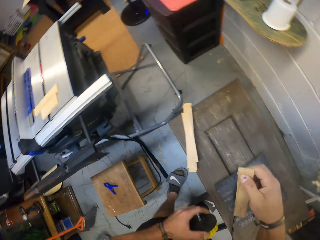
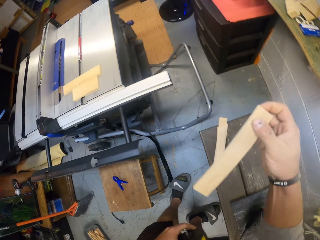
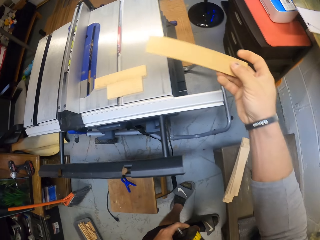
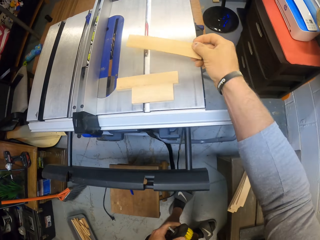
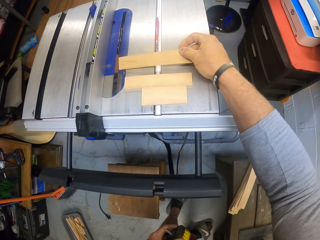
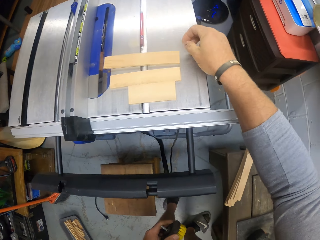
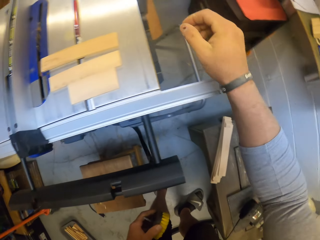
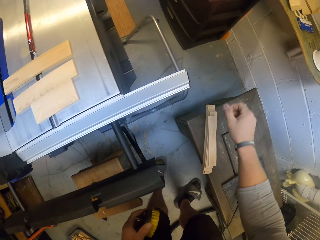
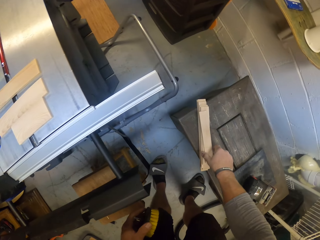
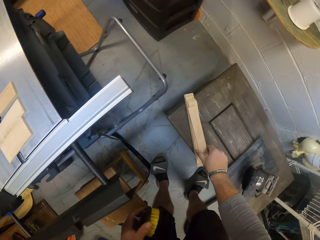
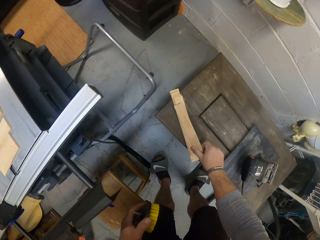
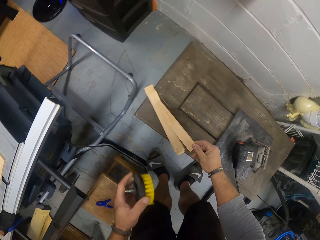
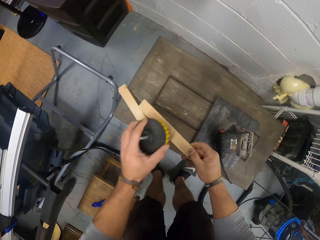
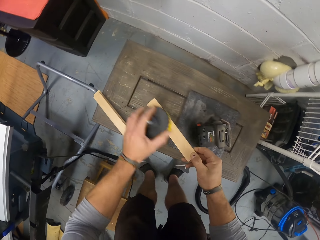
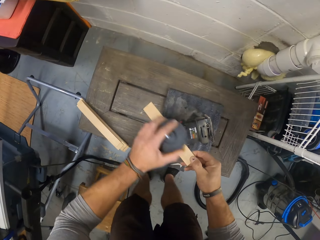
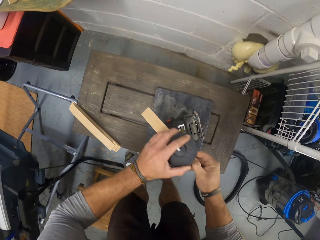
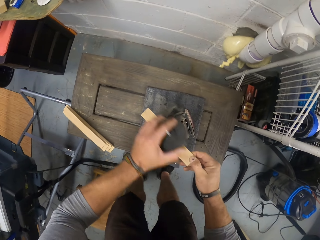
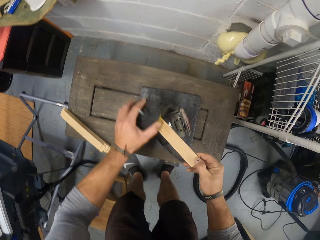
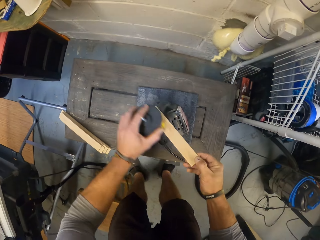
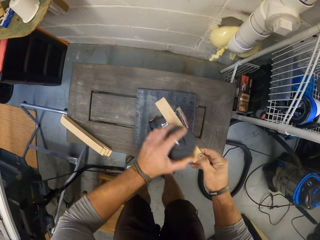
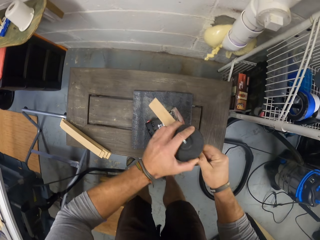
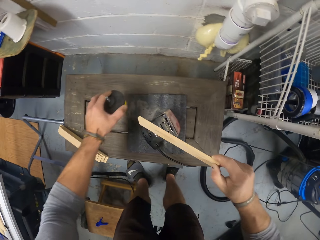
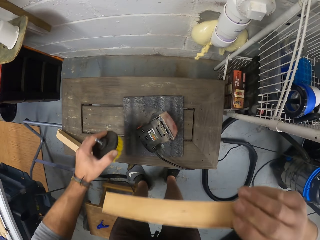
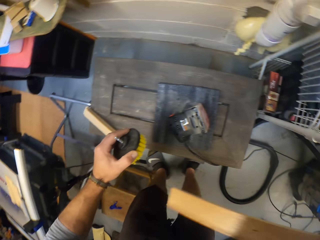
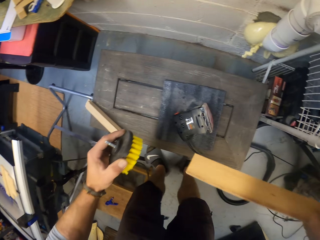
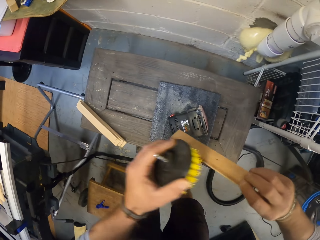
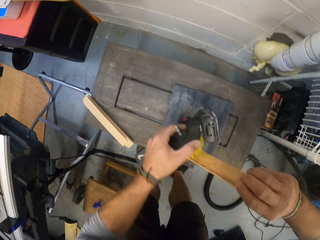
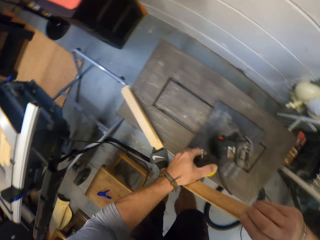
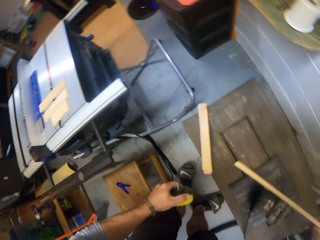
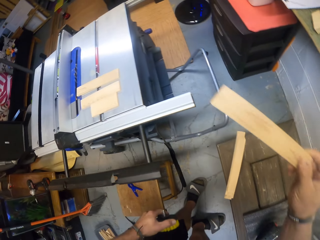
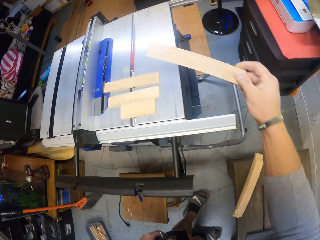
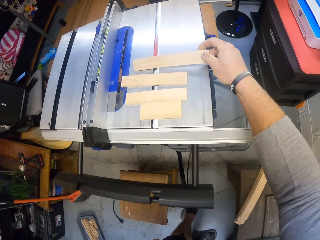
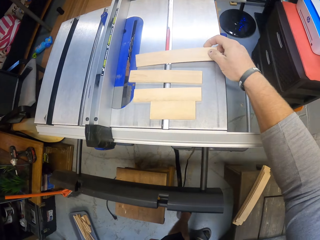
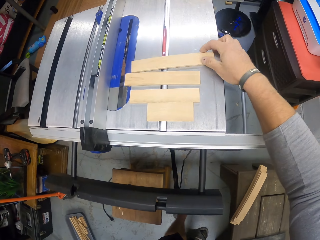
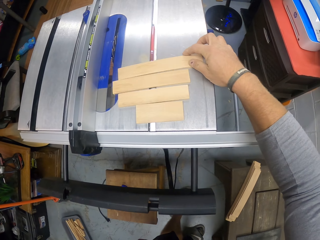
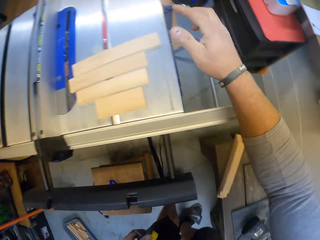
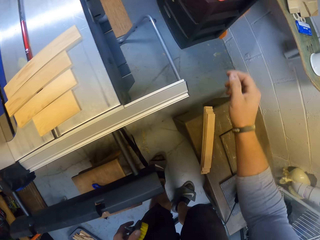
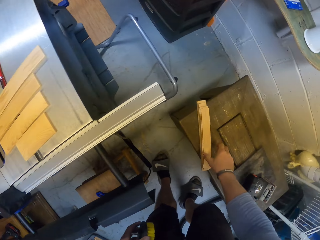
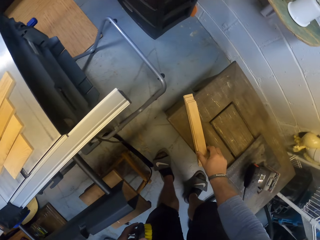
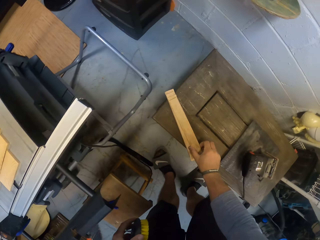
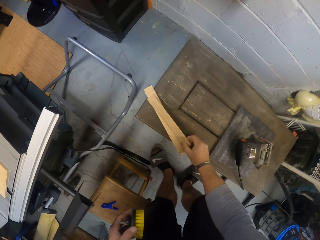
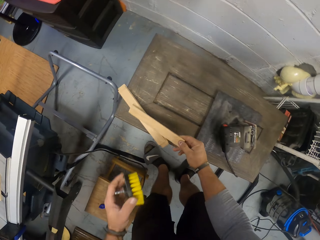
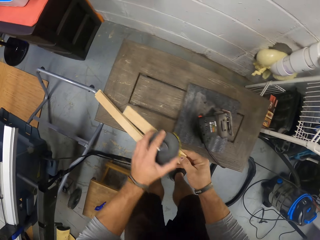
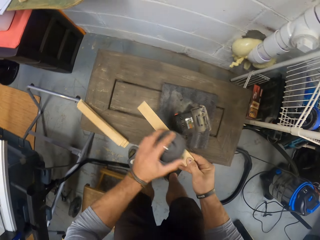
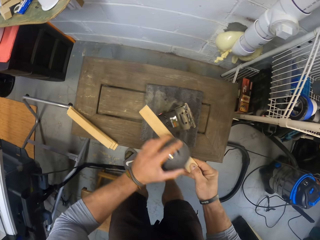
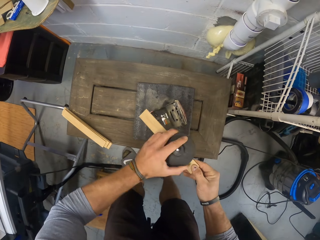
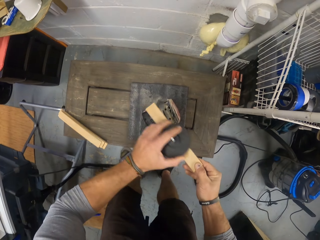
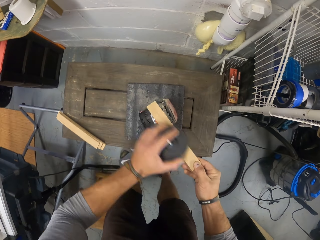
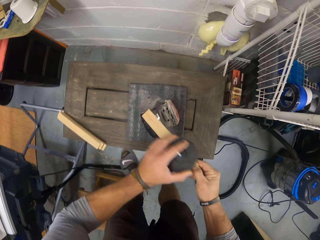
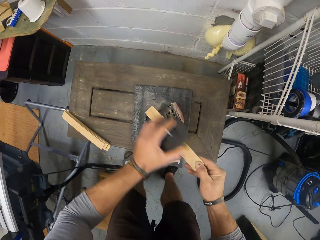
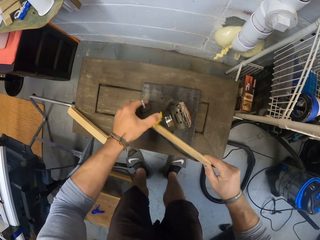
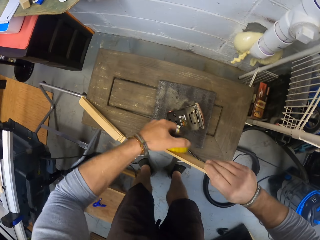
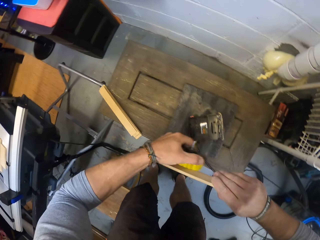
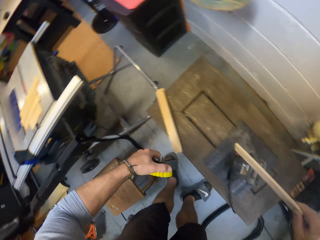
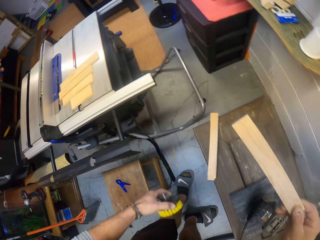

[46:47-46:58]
The camera wearer places the piece of wood in his right hand on the table saw. He picks a piece of wood from the pile of wood on the table with his right hand. He polishes the piece of wood in his right hand with the brush in his left hand. He places the piece of wood in his right hand on the table saw. He picks another piece of wood from the pile of wood on the table with his right hand. He polishes the piece of wood in his right hand with the brush in his left hand.

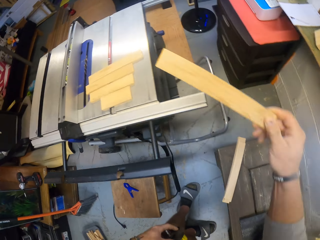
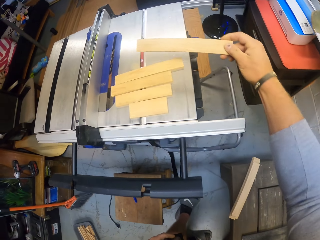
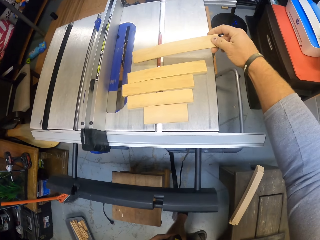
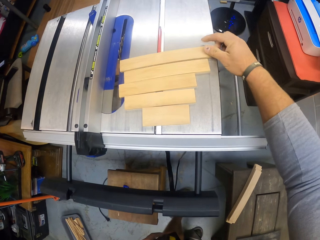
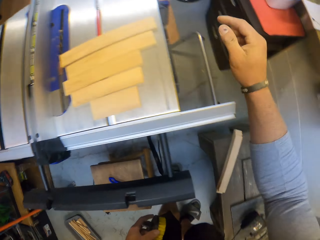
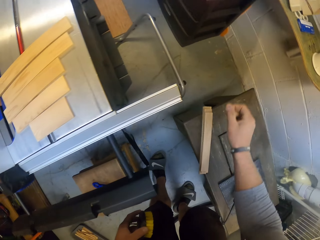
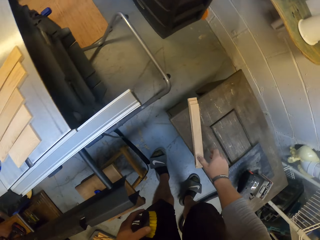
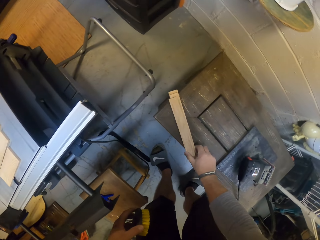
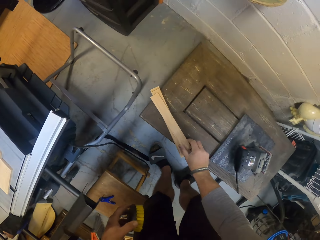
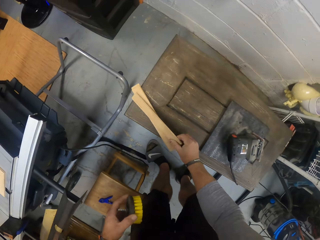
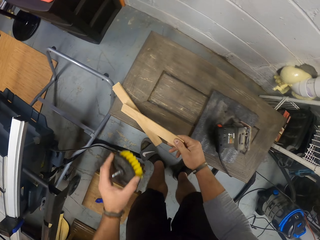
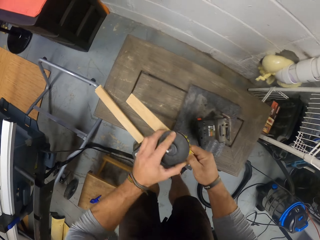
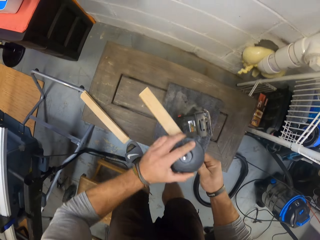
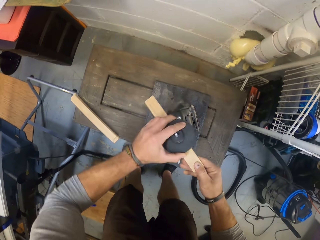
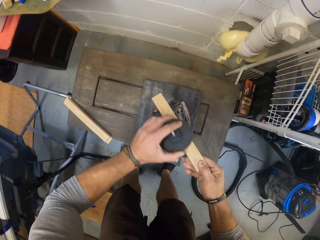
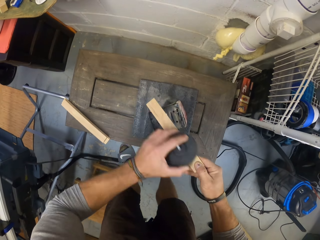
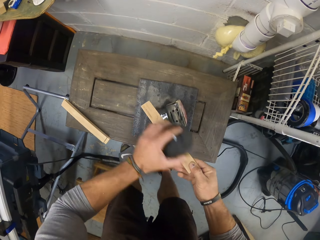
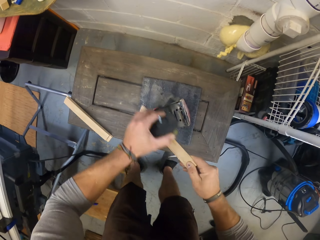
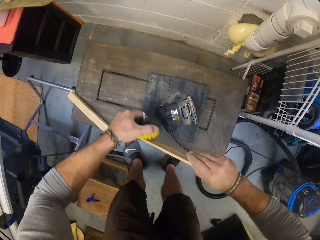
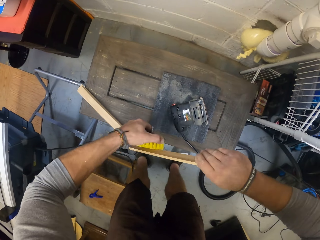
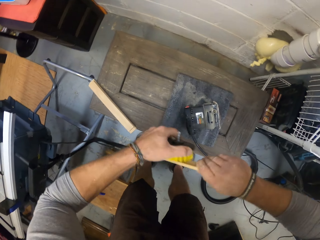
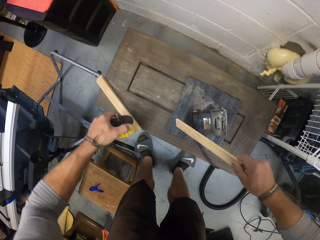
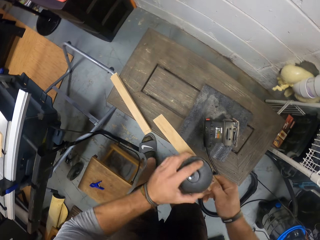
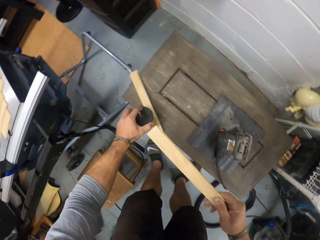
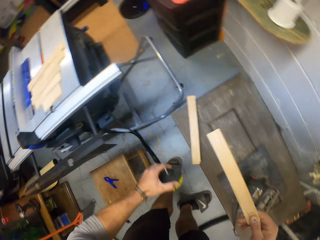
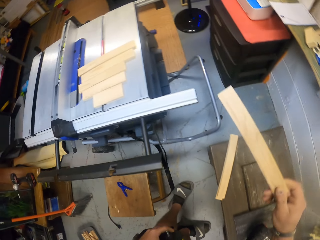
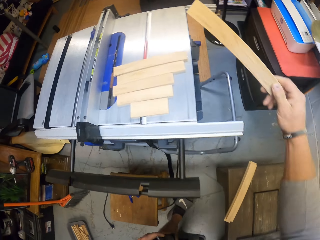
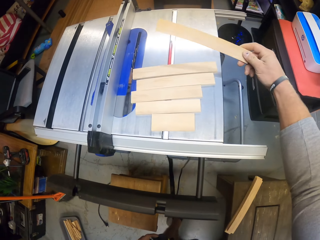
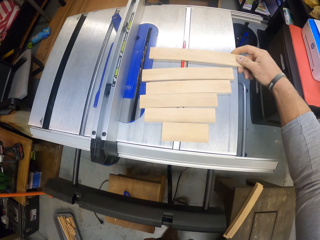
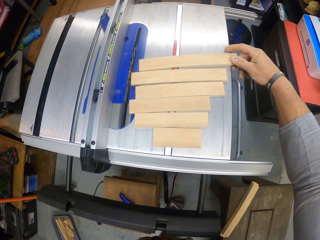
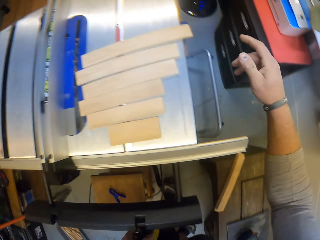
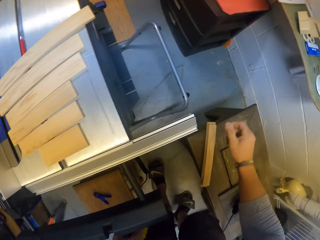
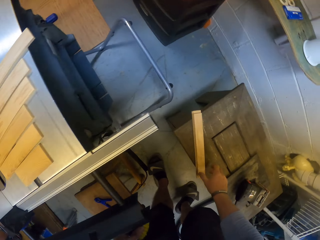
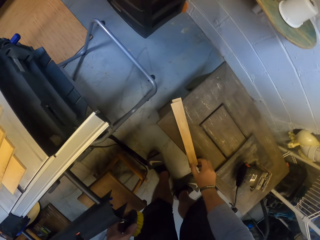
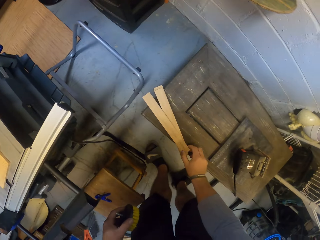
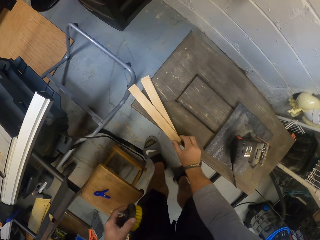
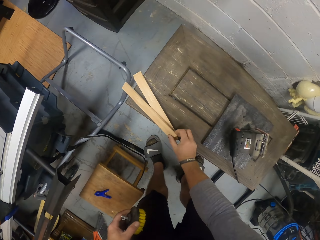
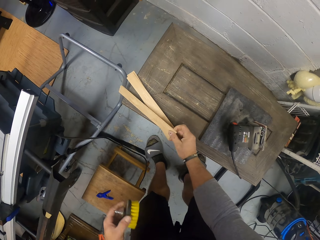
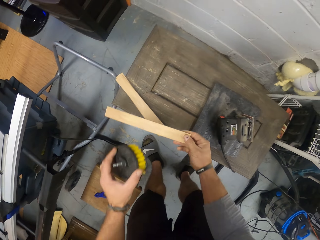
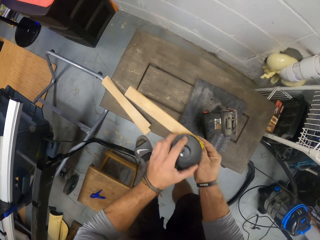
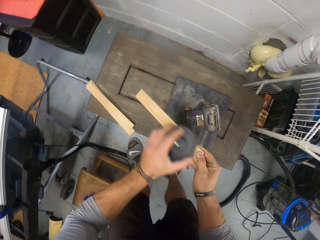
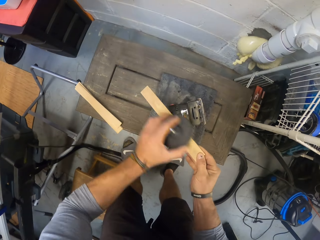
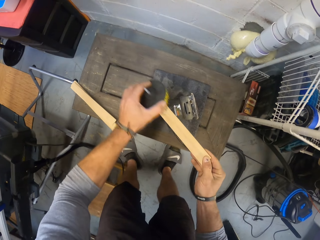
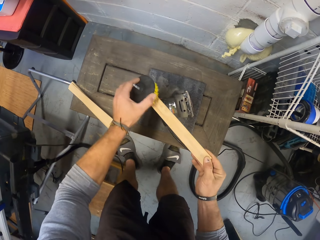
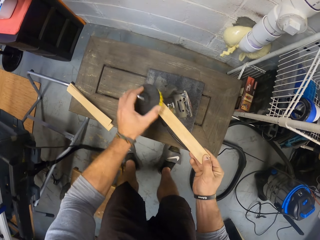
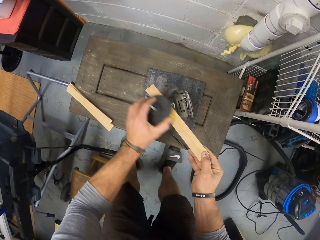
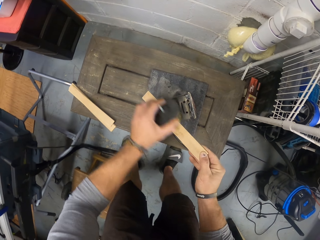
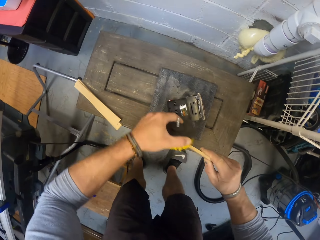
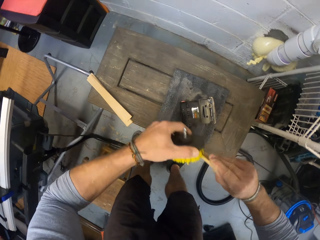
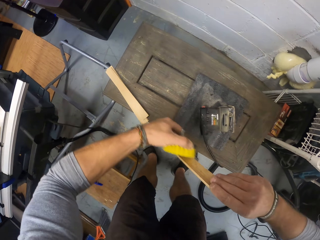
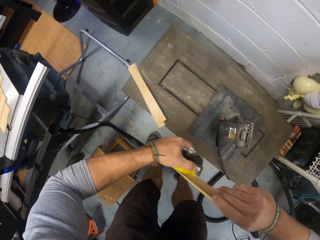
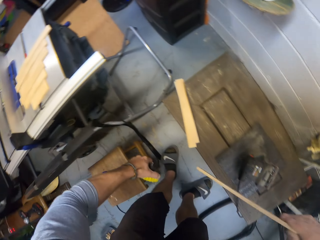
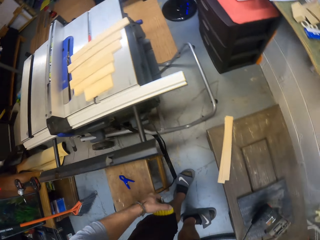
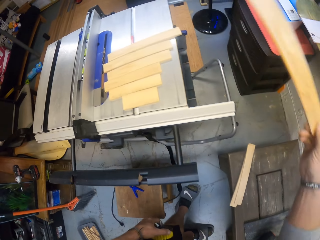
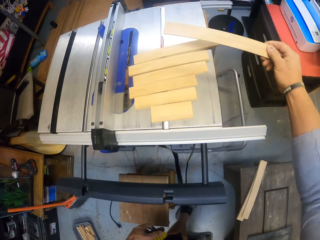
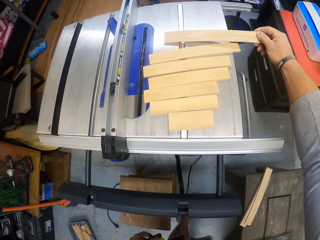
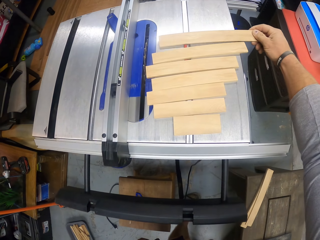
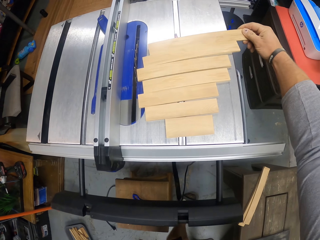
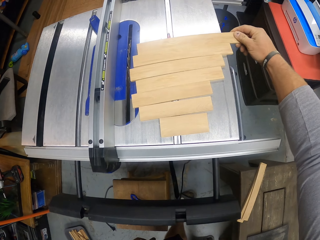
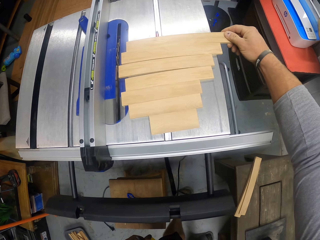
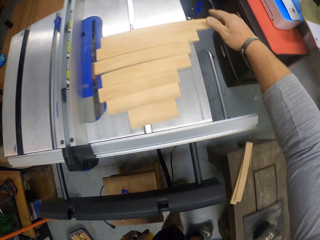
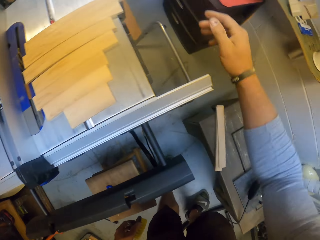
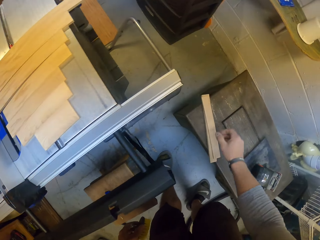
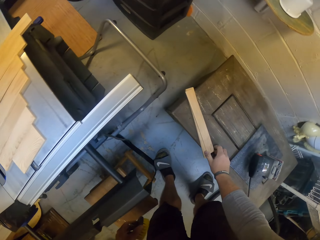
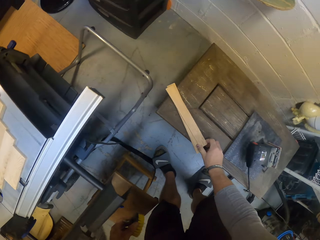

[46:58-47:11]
The camera wearer places the piece of wood in his right hand on the table saw. He picks another piece of wood from the pile of wood on the table with his right hand. He polishes the piece of wood in his right hand with the brush in his left hand. He places the piece of wood in his right hand on the table saw. He picks another piece of wood from the pile of wood on the table with his right hand. He polishes the piece of wood in his right hand with the brush in his left hand. He places the piece of wood in his right hand on the table saw.
